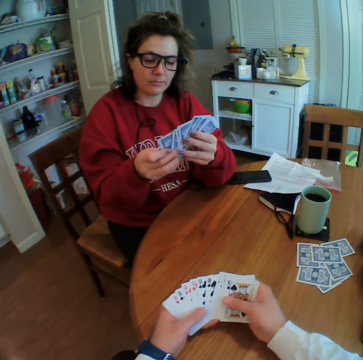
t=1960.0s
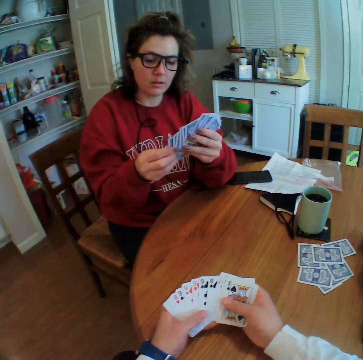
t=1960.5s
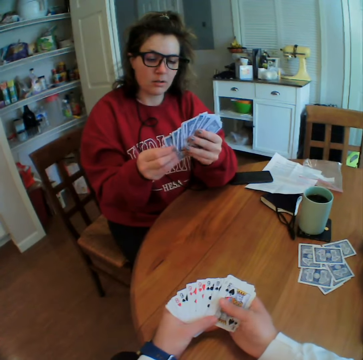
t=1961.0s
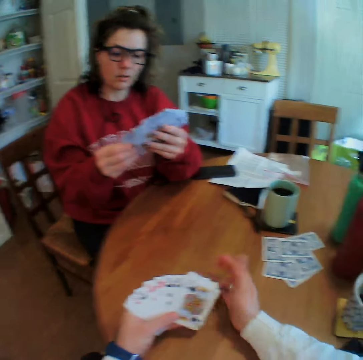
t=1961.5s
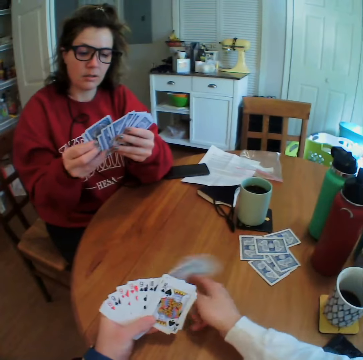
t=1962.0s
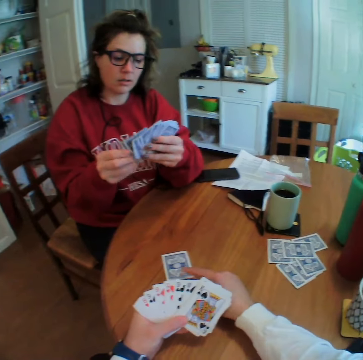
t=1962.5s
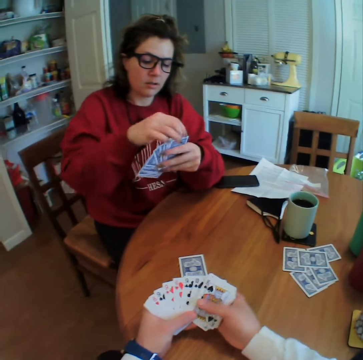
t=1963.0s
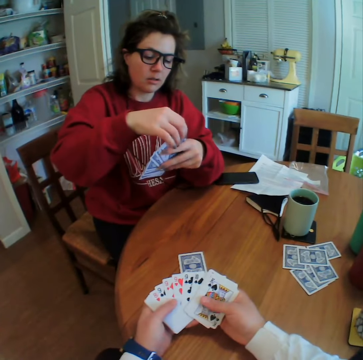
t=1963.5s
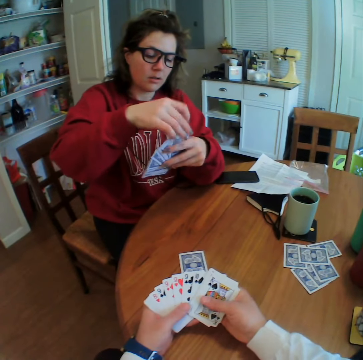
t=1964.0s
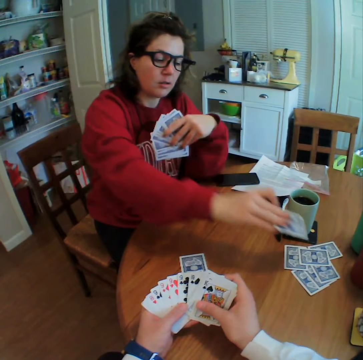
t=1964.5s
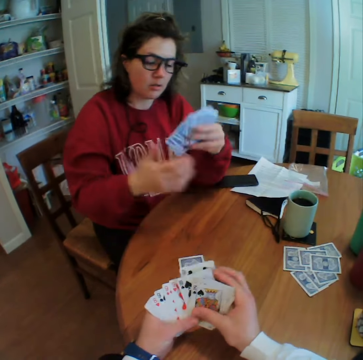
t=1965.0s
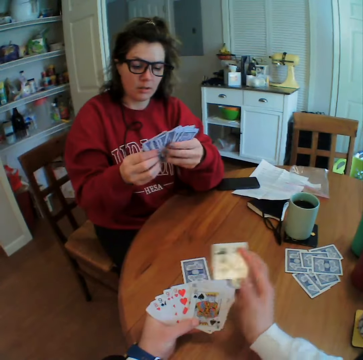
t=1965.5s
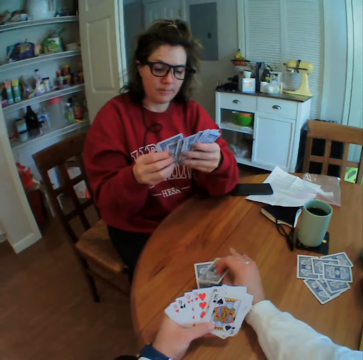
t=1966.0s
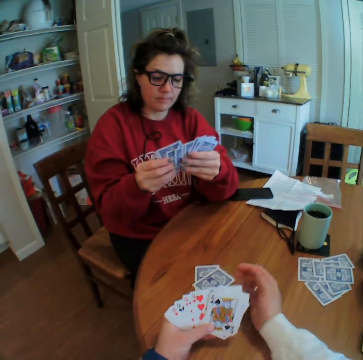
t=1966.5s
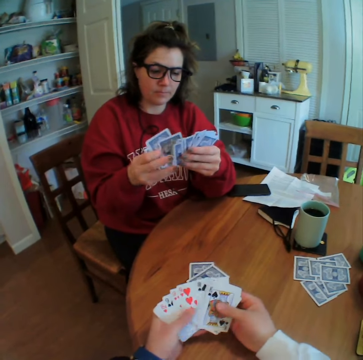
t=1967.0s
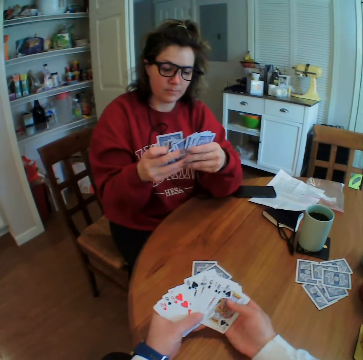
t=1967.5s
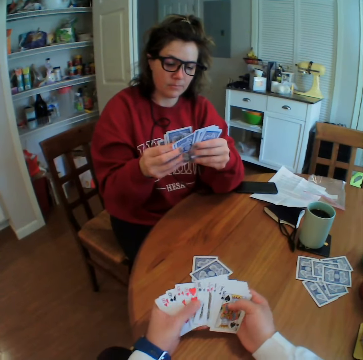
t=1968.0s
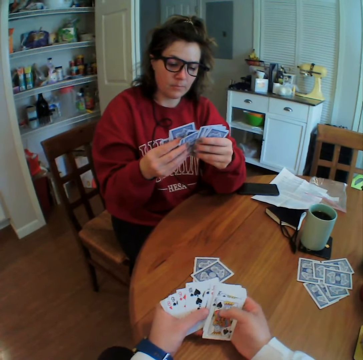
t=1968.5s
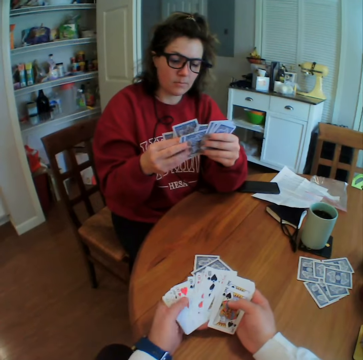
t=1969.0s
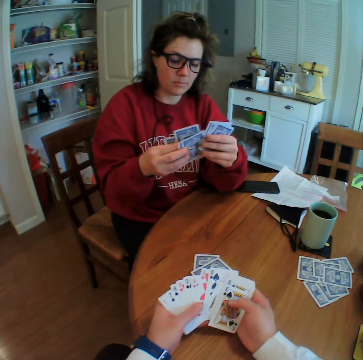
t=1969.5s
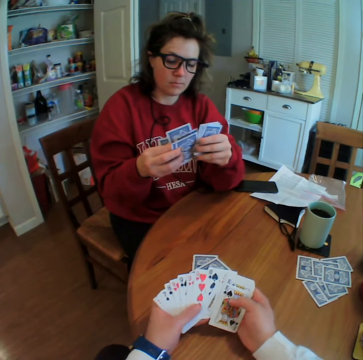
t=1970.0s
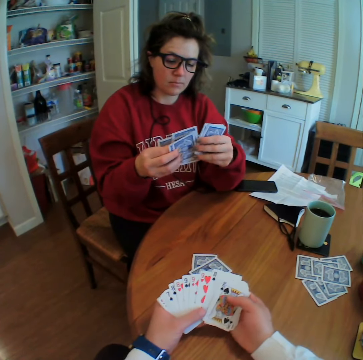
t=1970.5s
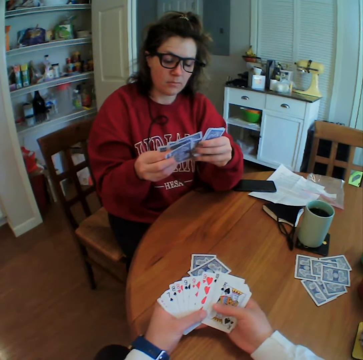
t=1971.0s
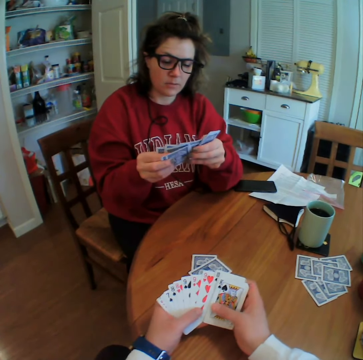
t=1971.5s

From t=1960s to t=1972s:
The woman arranges her cards. The camera wearer drags a card from the table. The woman removes her card and puts a card down. The camera wearer plays his card. They look at the cards and arrange his cards. The woman arranges her cards.

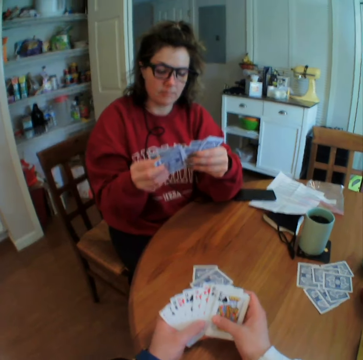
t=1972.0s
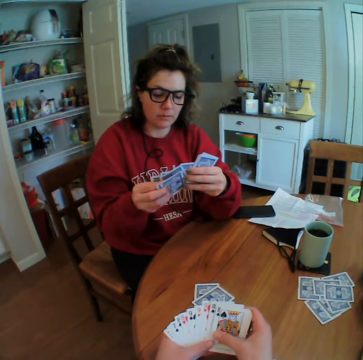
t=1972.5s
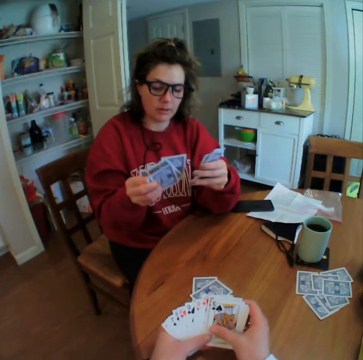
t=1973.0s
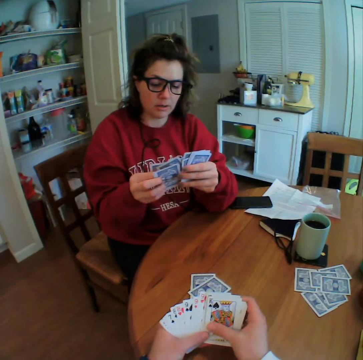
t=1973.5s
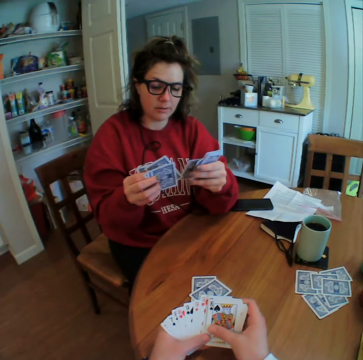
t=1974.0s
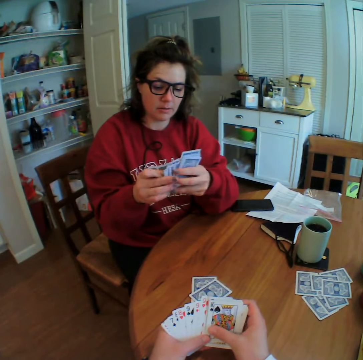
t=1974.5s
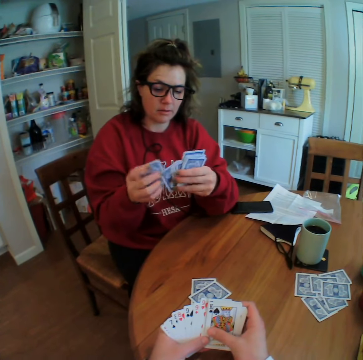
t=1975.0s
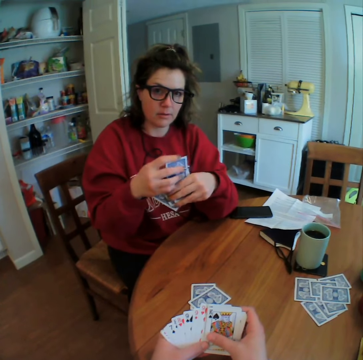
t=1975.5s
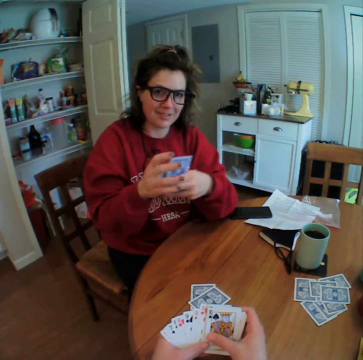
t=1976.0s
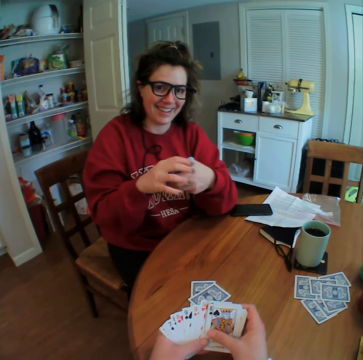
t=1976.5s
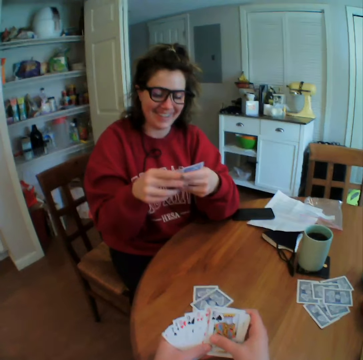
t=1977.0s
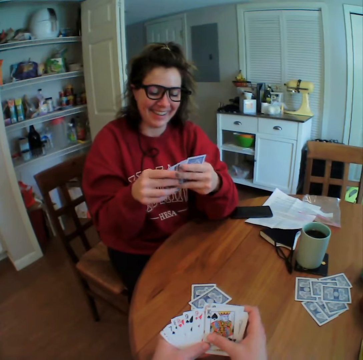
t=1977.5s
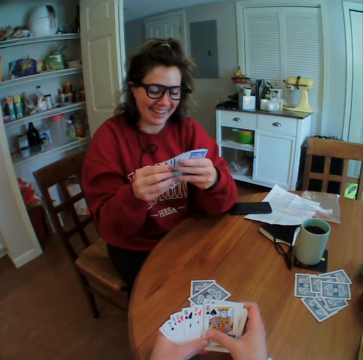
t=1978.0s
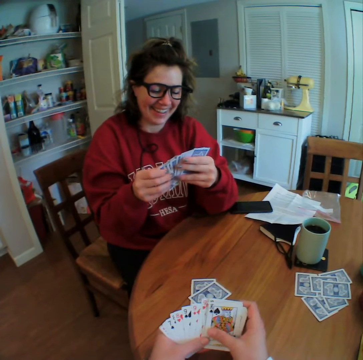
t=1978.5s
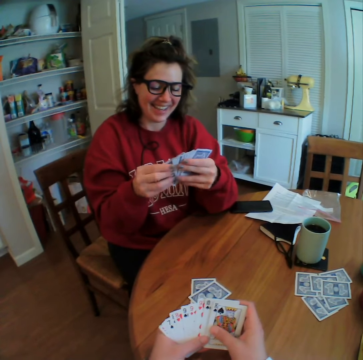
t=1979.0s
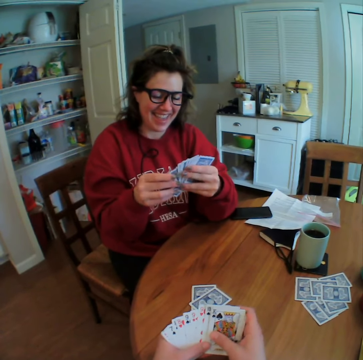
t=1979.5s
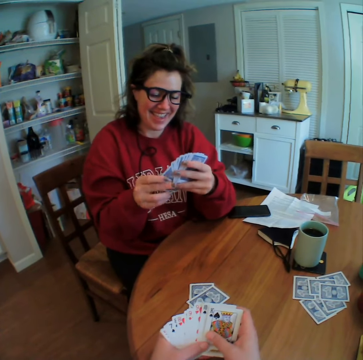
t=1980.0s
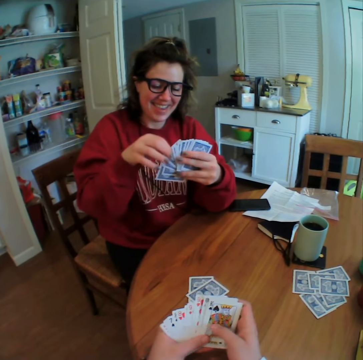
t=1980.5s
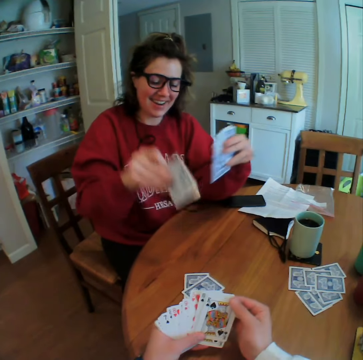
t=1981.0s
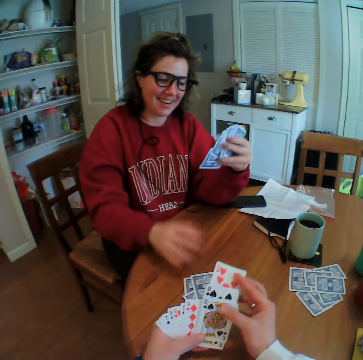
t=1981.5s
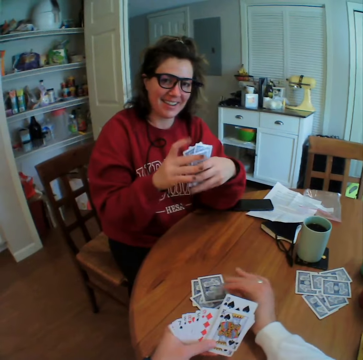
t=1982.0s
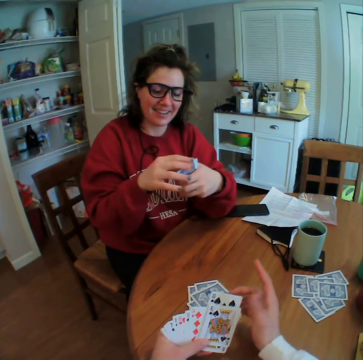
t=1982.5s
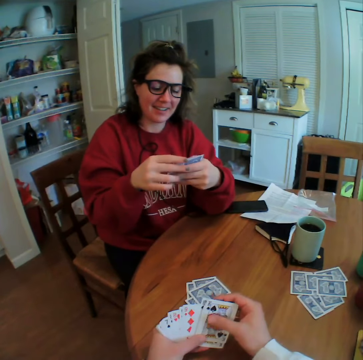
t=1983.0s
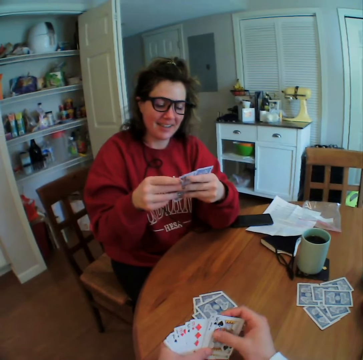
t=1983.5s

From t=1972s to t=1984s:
The camera wearer talks to the woman. The woman laughs. The woman plays her card. The camera wearer plays his card.

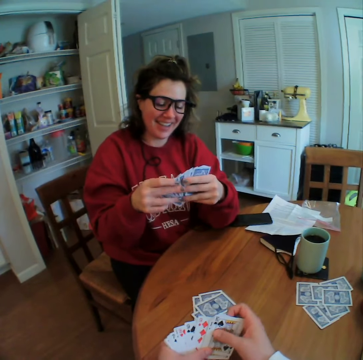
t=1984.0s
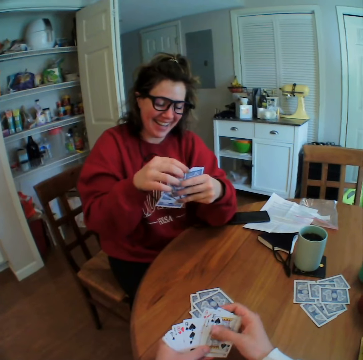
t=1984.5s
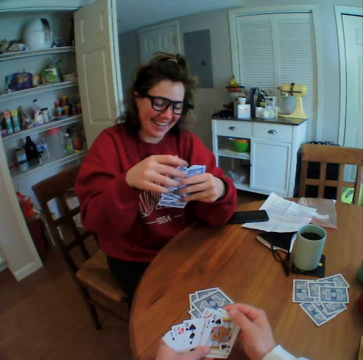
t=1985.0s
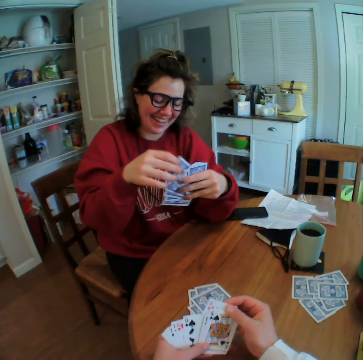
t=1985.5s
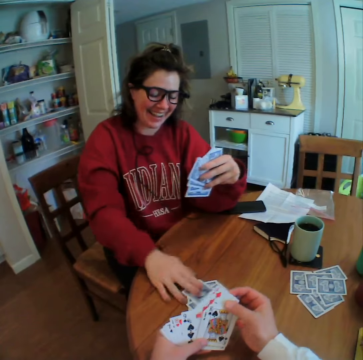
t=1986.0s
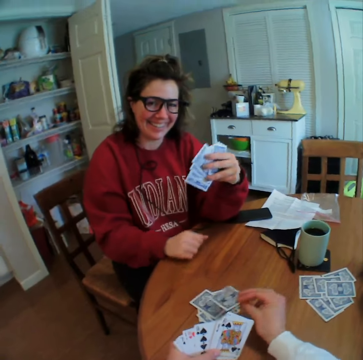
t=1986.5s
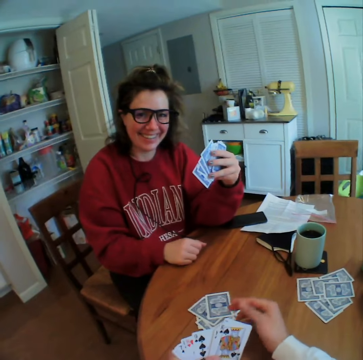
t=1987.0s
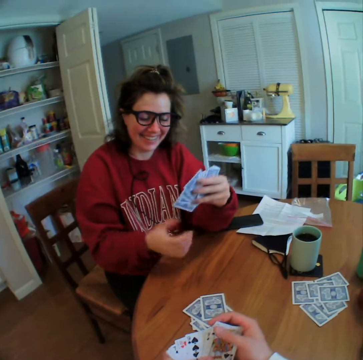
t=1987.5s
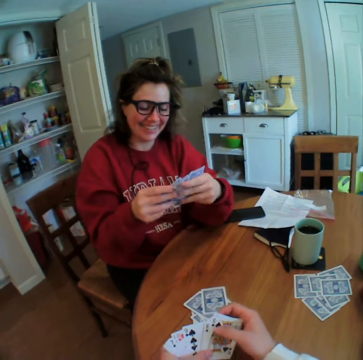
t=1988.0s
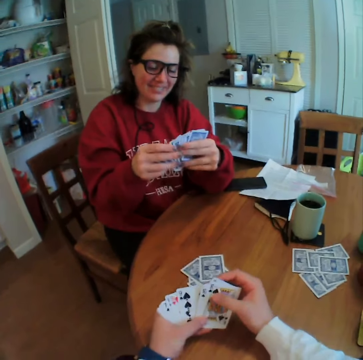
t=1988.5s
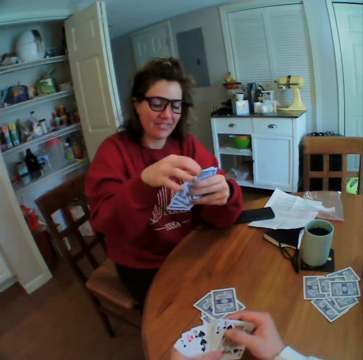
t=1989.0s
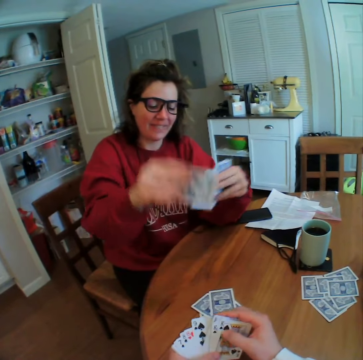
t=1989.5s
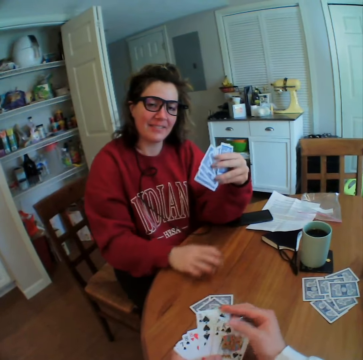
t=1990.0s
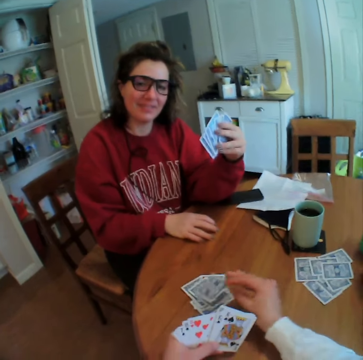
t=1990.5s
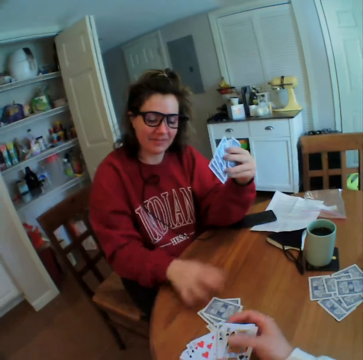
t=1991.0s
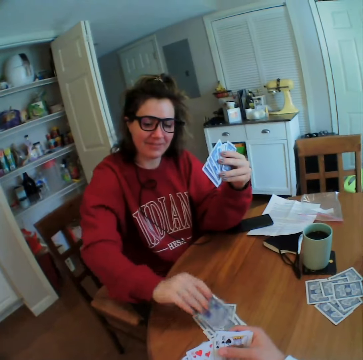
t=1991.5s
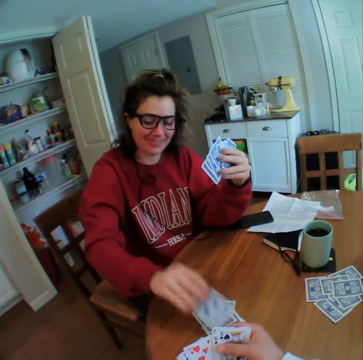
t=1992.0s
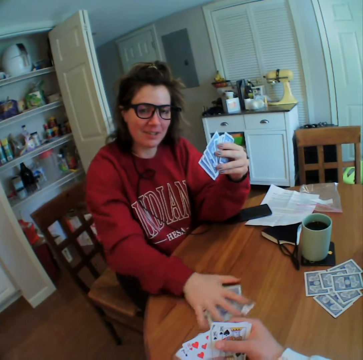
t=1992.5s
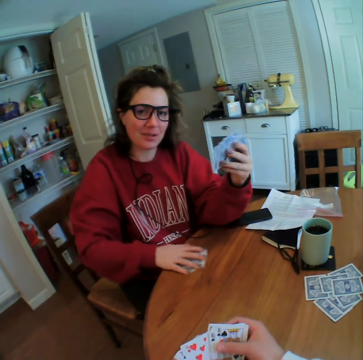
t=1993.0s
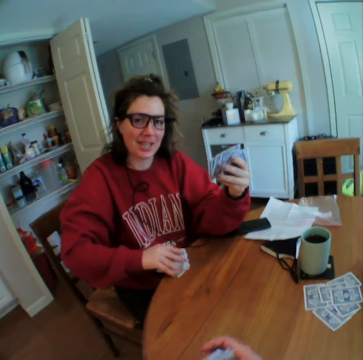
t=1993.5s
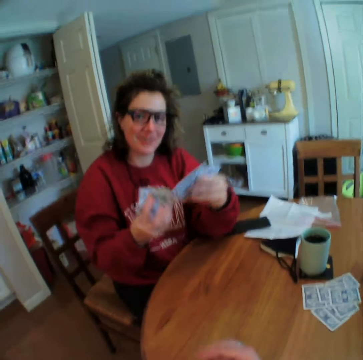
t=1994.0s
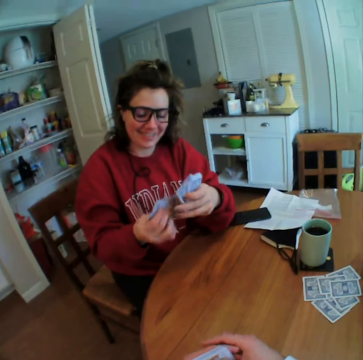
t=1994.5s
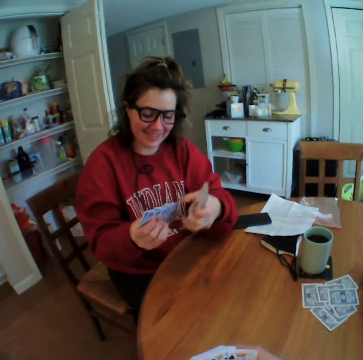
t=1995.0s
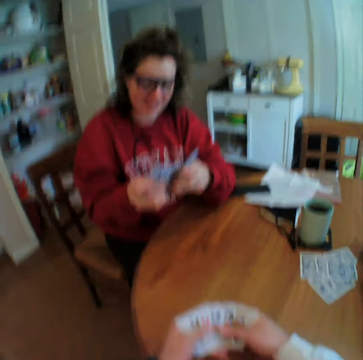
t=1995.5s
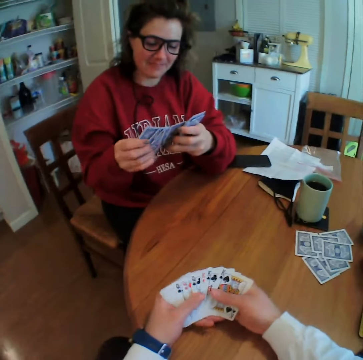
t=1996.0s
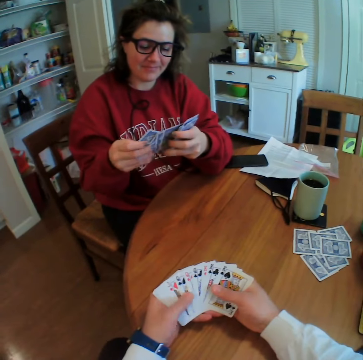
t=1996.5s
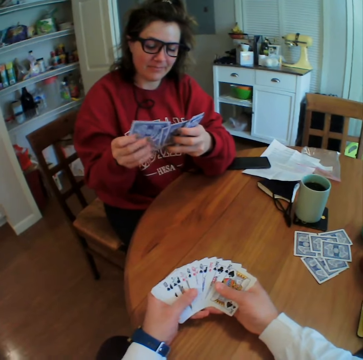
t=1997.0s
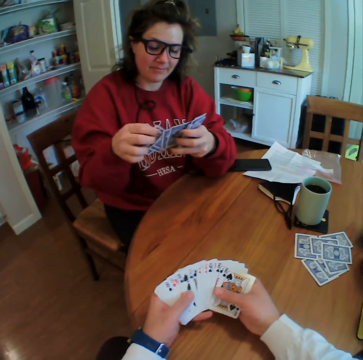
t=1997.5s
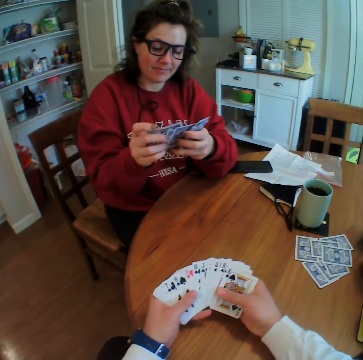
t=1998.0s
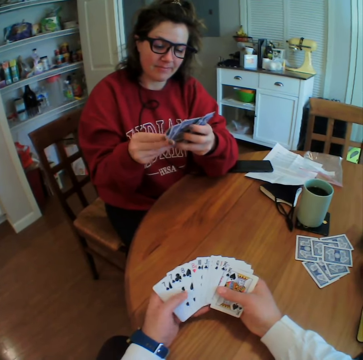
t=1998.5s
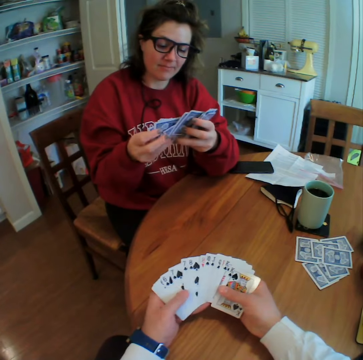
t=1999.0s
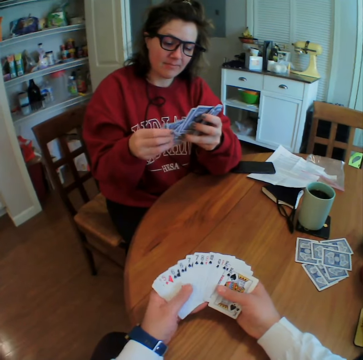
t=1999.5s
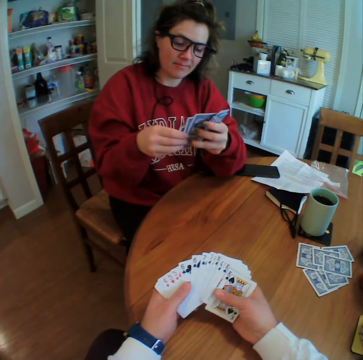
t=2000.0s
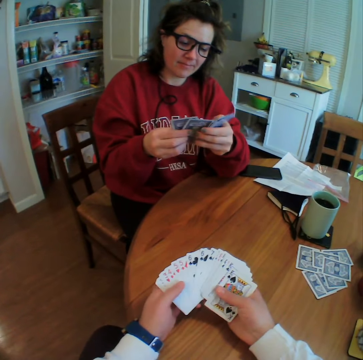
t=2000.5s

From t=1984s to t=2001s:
The camera wearer talks to the woman. The woman laughs. The woman plays her card. The camera wearer plays his card. They talk to the woman. The woman plays her card. The camera wearer plays his card. The woman picks a card from the table, looks at the card, drops the card on the table, grabs cards from the table, and talks to the camera wearer. The camera wearer looks at the cards. They arrange his cards. The woman arranges her cards.
